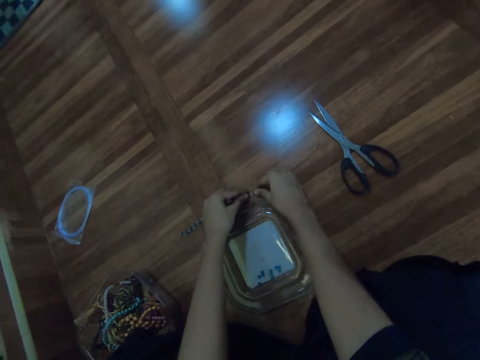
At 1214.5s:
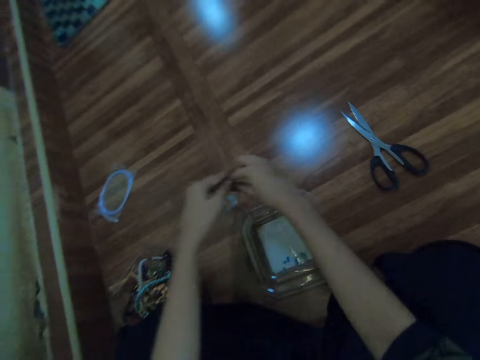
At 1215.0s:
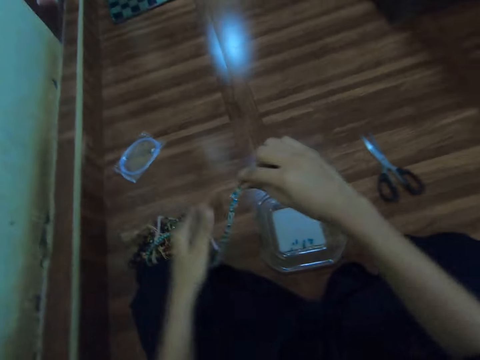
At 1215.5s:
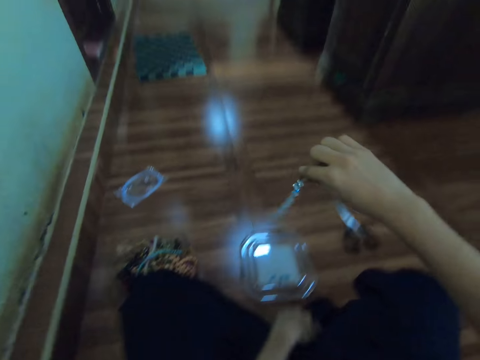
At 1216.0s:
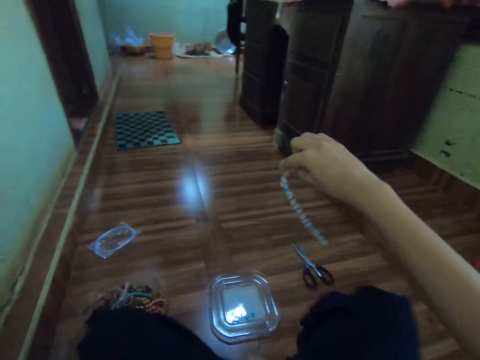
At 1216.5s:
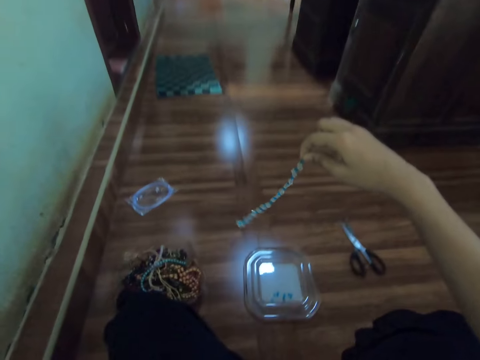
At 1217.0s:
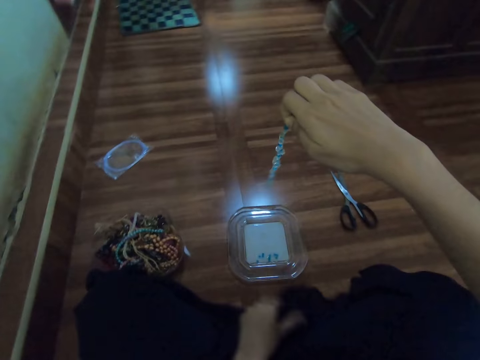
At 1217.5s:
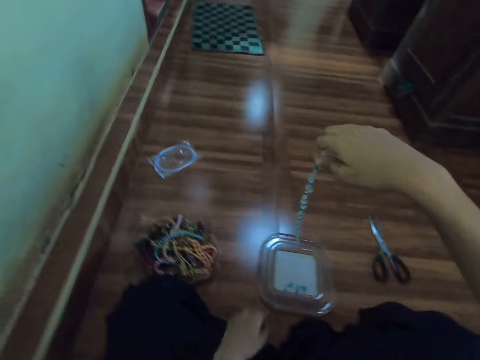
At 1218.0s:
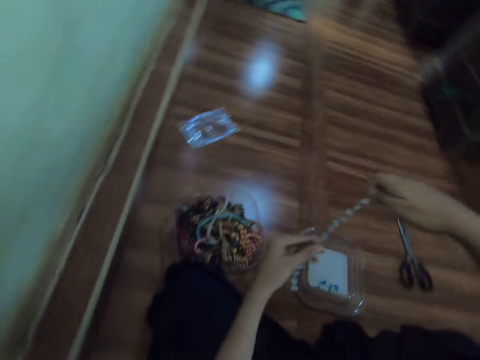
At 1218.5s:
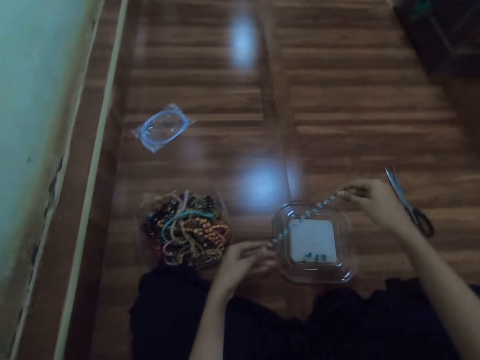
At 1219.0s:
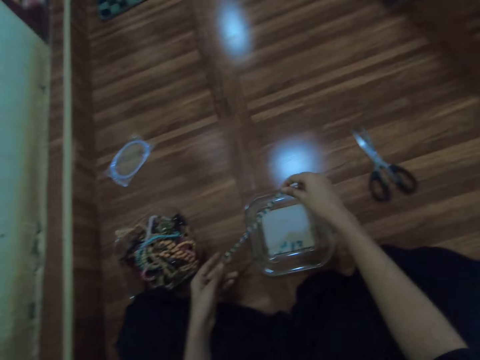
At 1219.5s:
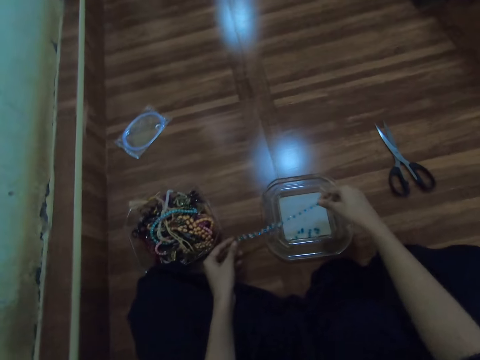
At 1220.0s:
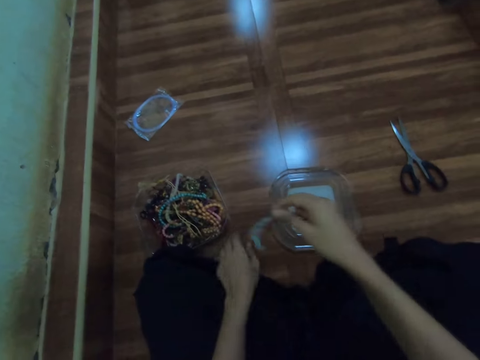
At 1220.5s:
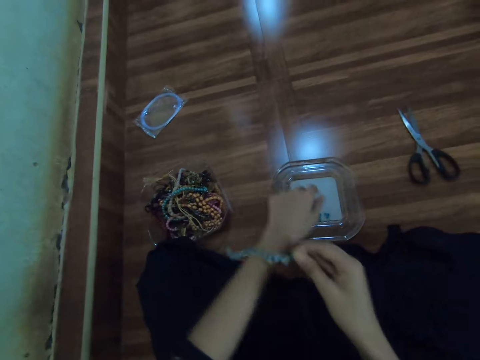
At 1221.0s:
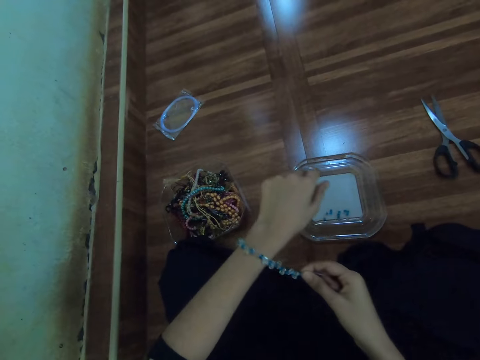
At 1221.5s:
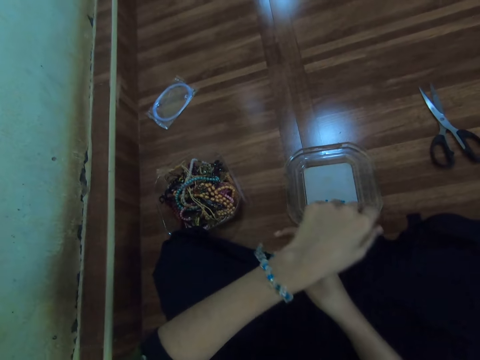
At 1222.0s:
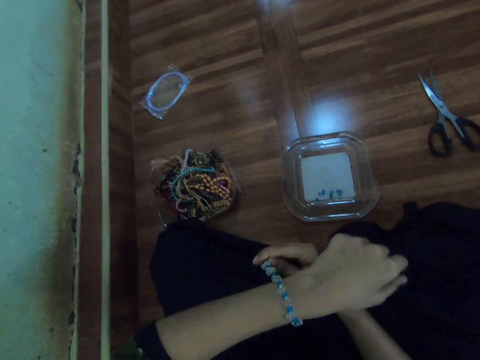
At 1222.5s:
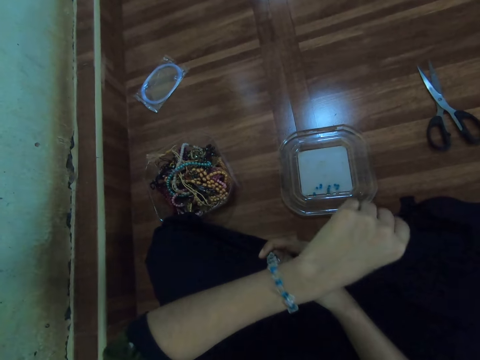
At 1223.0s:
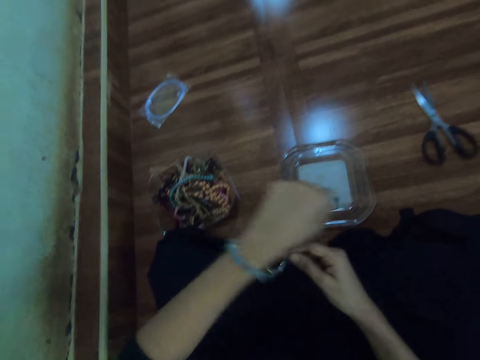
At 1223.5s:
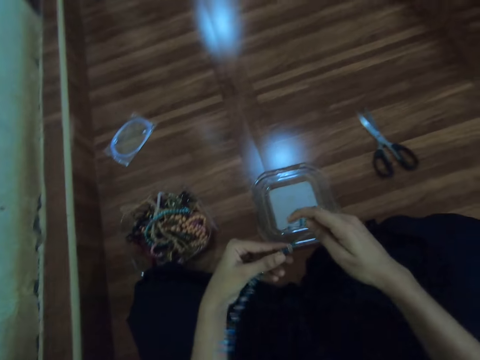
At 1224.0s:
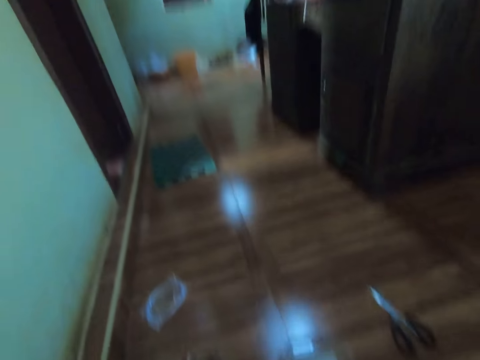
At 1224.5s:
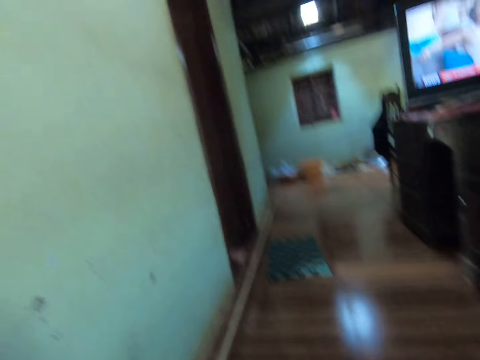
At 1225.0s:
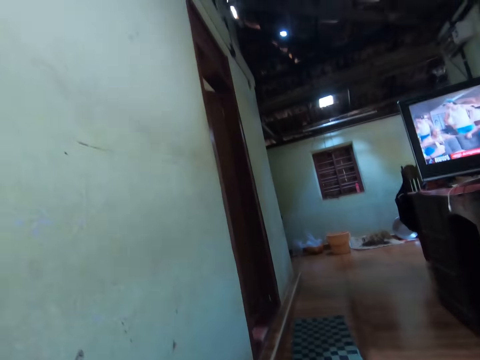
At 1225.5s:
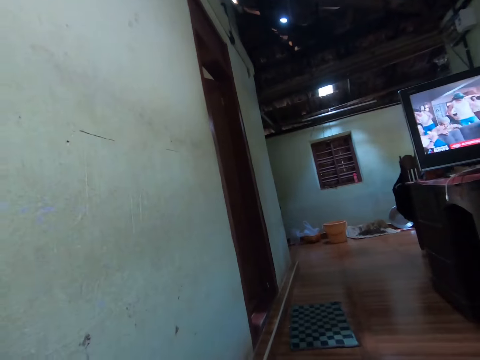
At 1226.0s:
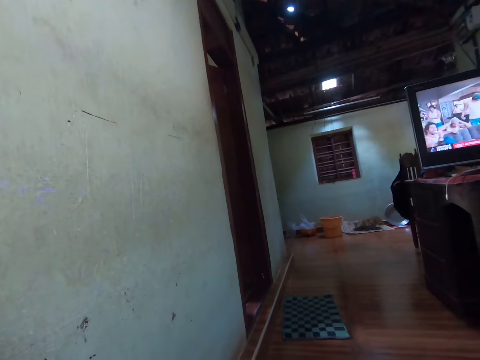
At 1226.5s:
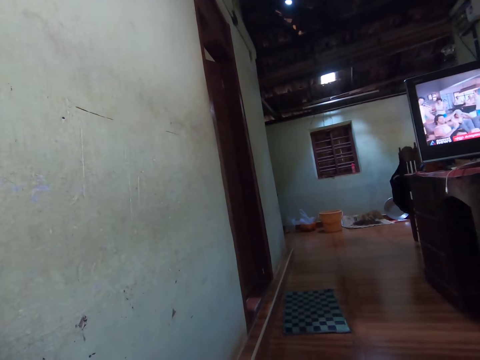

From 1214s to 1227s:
The camera wearer picks up the beaded bracelet on the floor with both hands. She holds the beaded bracelet with her right hand. She looks at the bead art. She puts the beaded bracelet around her left wrist. She looks around.

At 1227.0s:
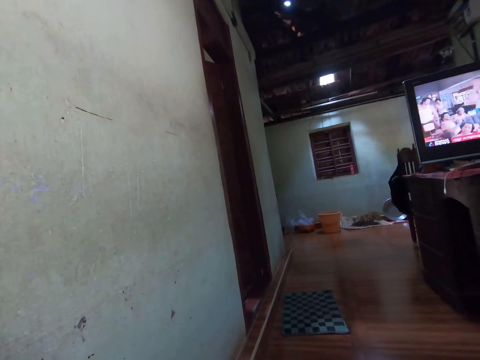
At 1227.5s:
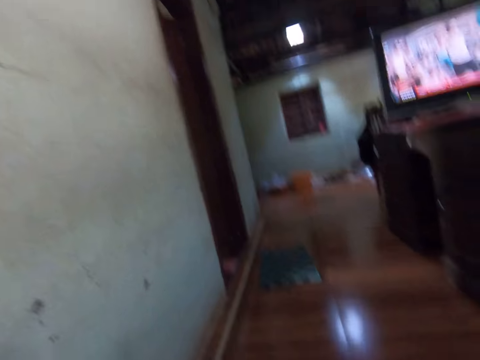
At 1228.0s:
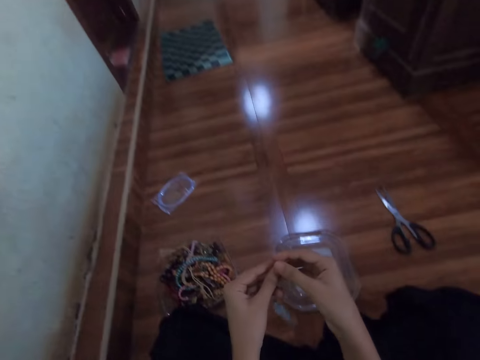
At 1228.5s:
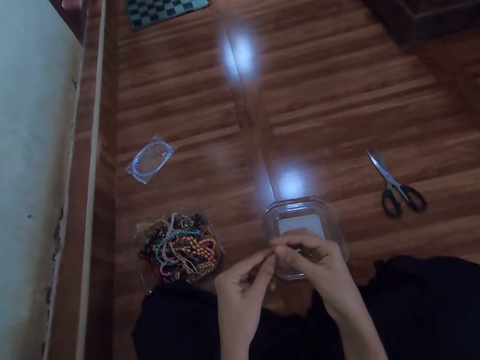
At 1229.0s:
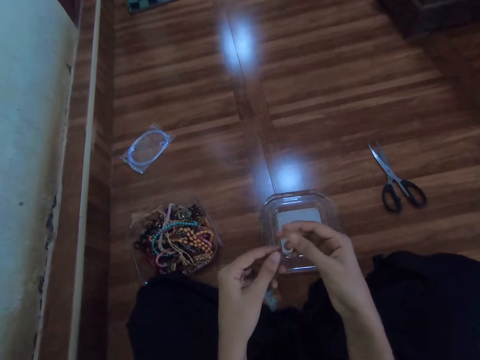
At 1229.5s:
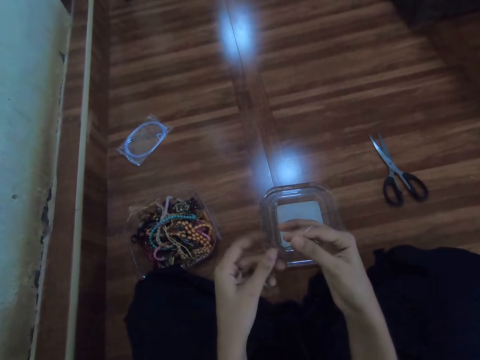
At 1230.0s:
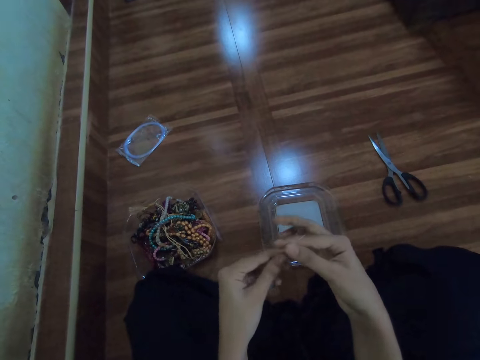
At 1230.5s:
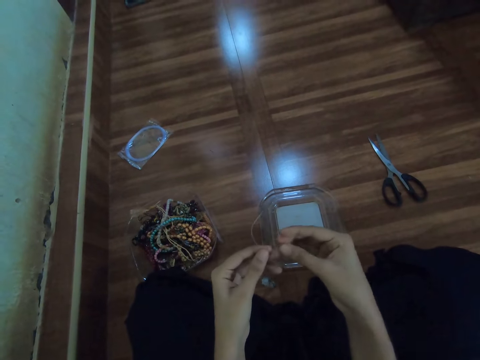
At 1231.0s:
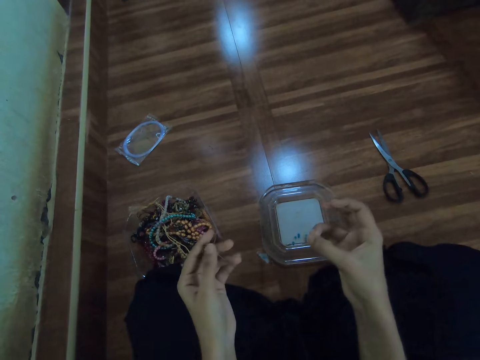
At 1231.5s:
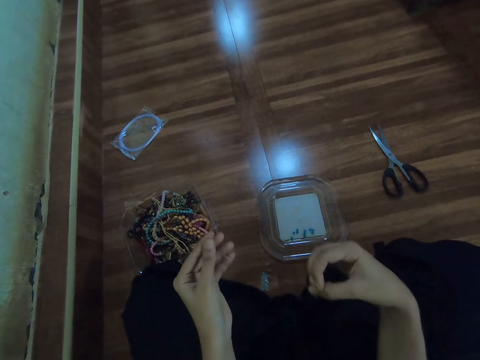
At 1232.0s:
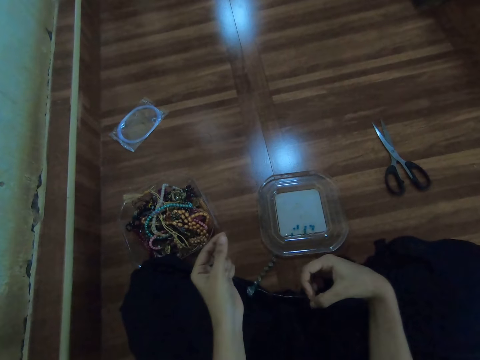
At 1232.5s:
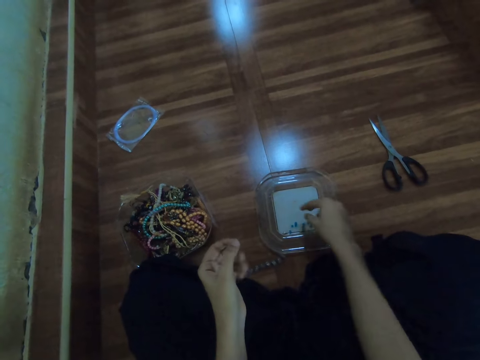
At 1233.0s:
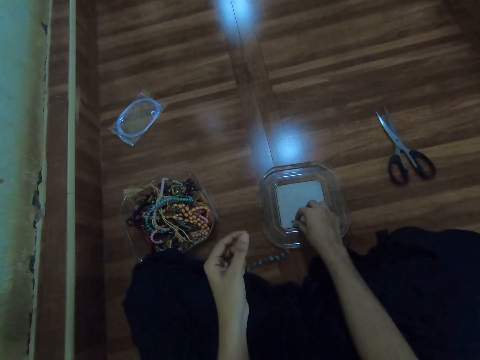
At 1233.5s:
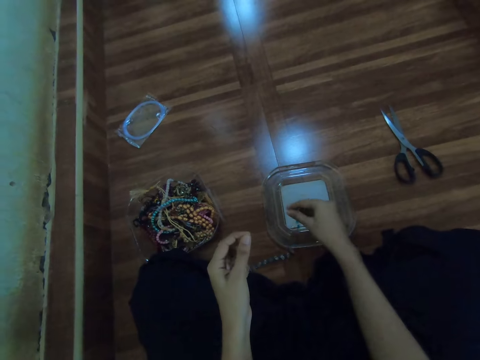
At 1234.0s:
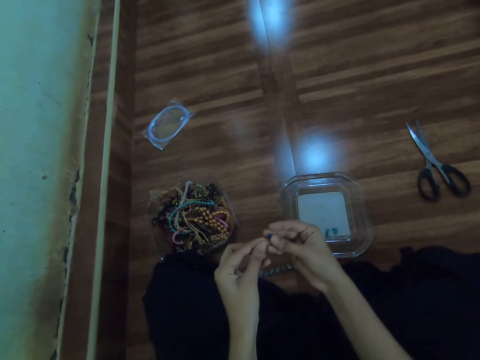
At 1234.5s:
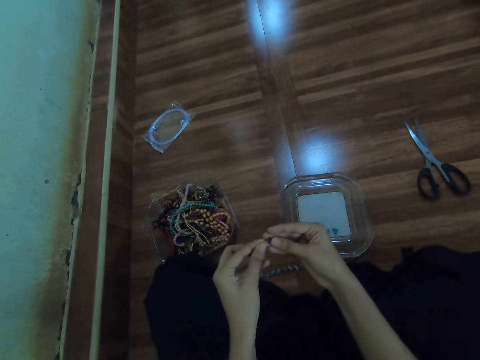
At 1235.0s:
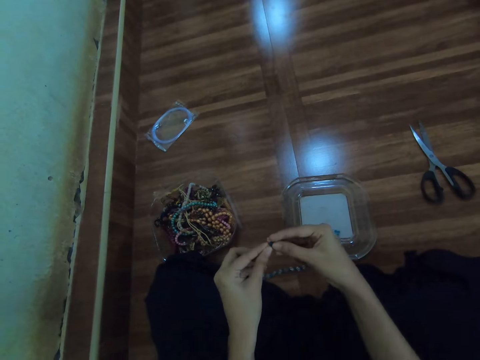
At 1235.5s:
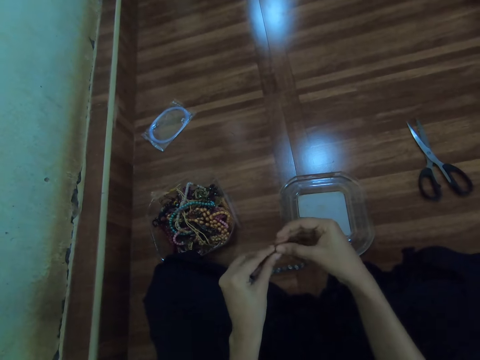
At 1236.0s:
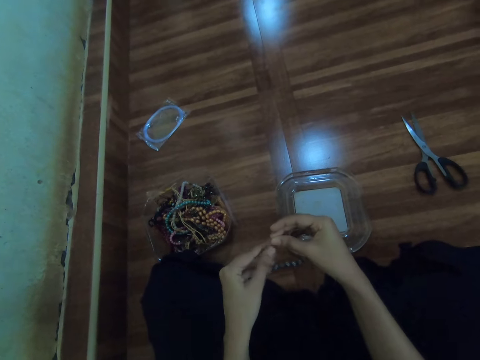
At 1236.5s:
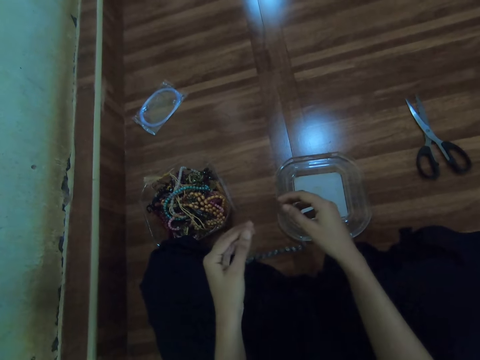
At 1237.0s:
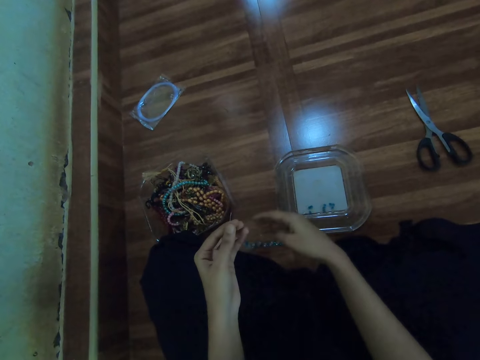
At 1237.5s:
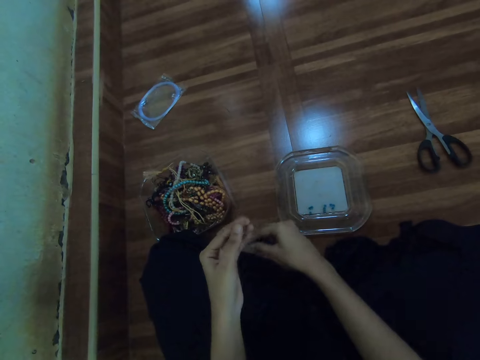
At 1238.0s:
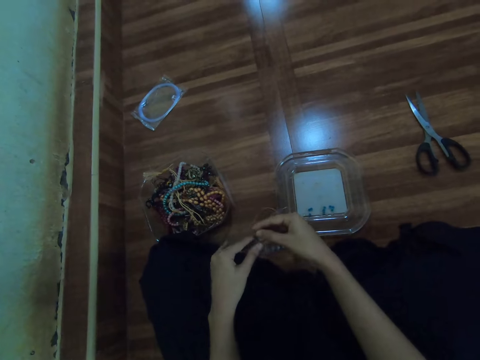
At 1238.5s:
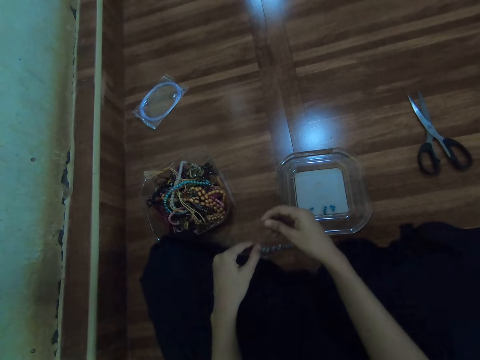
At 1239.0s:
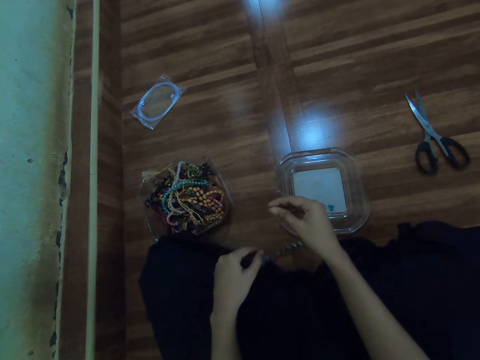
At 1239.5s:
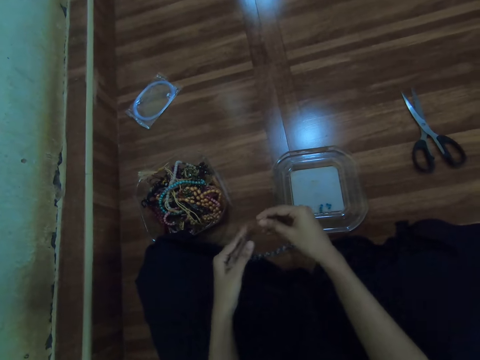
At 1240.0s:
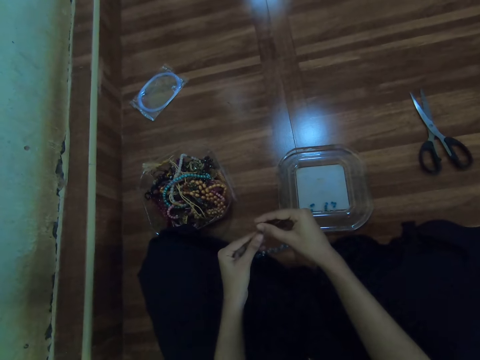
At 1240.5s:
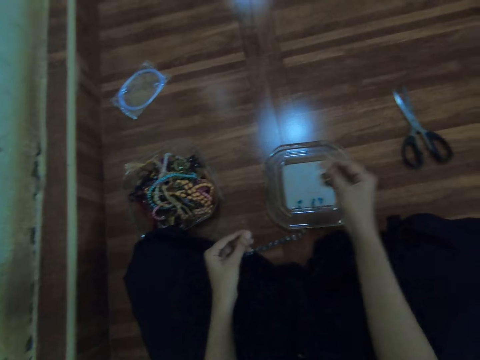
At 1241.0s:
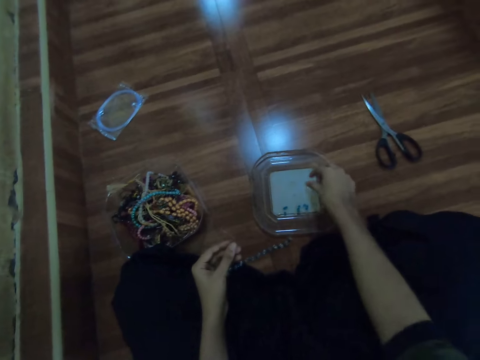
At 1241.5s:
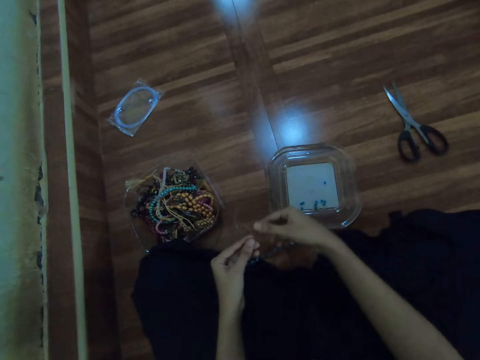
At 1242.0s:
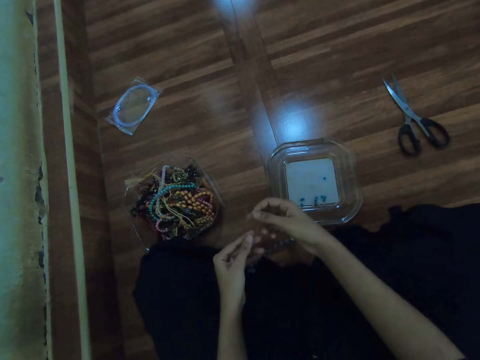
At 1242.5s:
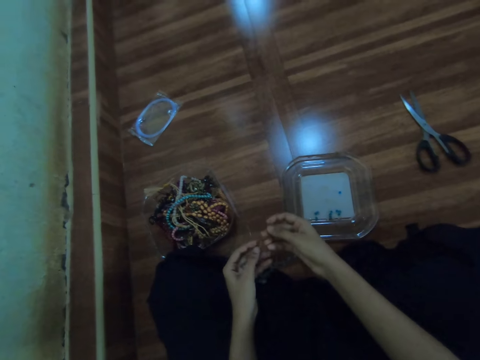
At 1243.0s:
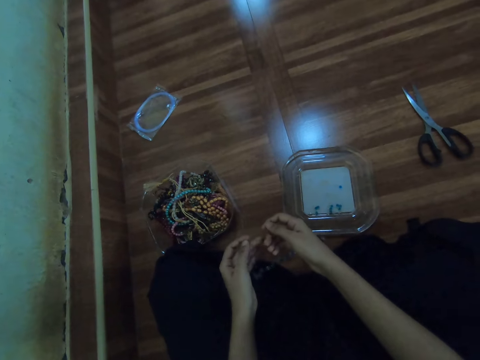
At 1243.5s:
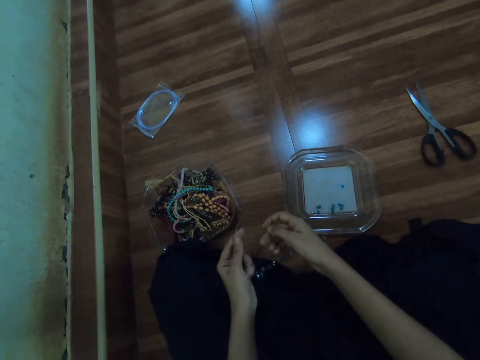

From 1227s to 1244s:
The camera wearer pulls the fishing line in her left hand with her right hand. She makes the bead art. She picks the bead in the container with her right hand. She inserts the bead in the fishing line with her right hand. She removes the bead in the fishing line in her left hand with her right hand. She drops the bead in the container with her right hand. She holds the fishing line with both hands.
